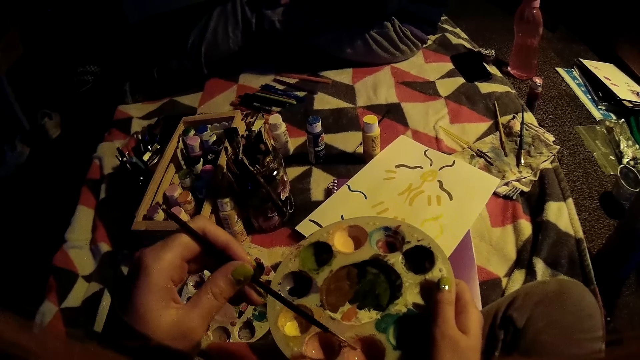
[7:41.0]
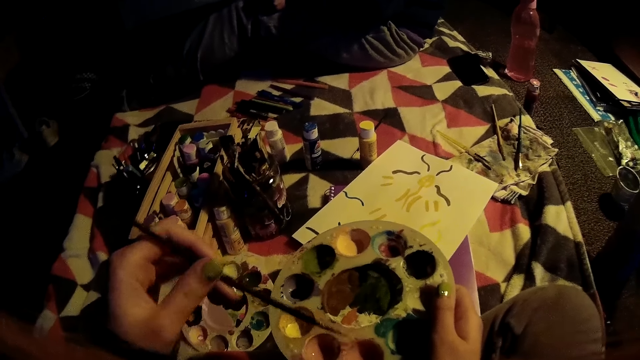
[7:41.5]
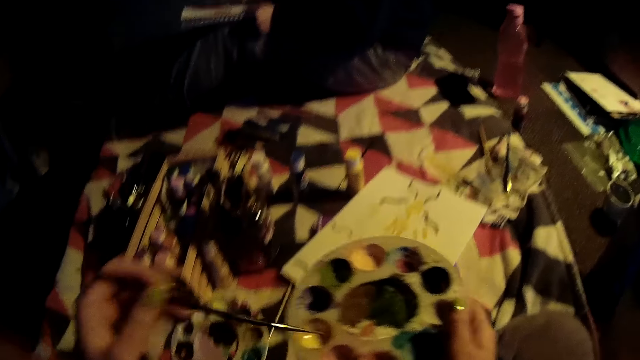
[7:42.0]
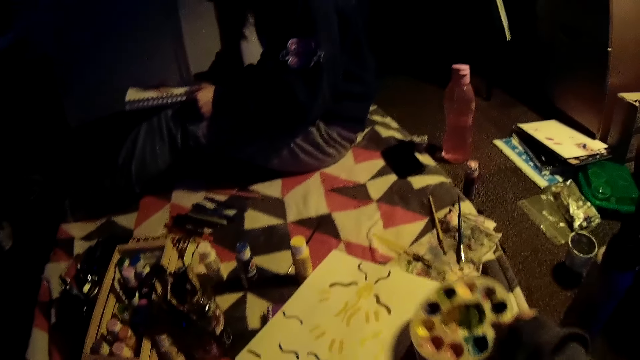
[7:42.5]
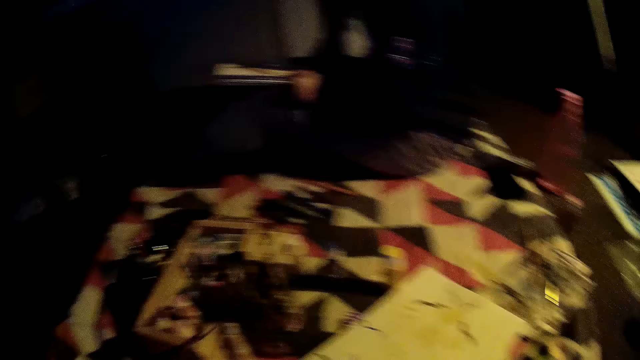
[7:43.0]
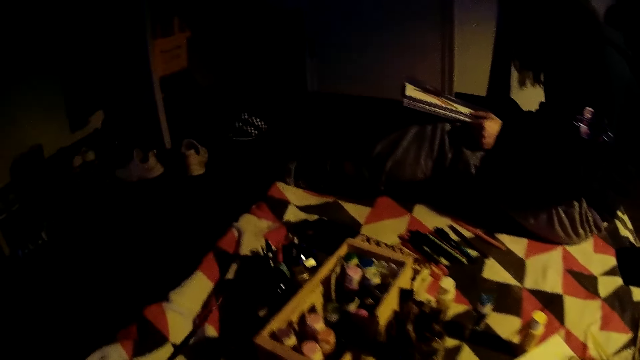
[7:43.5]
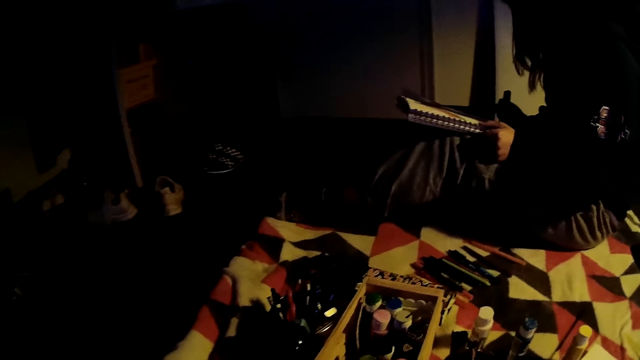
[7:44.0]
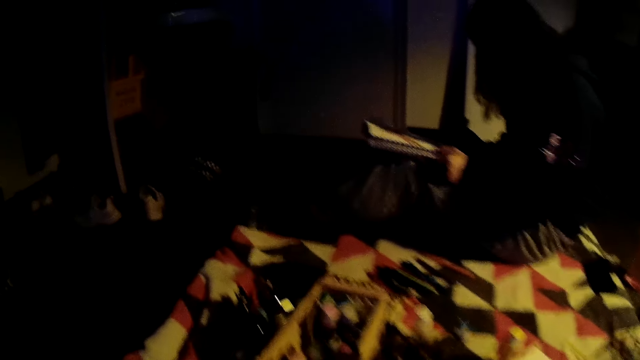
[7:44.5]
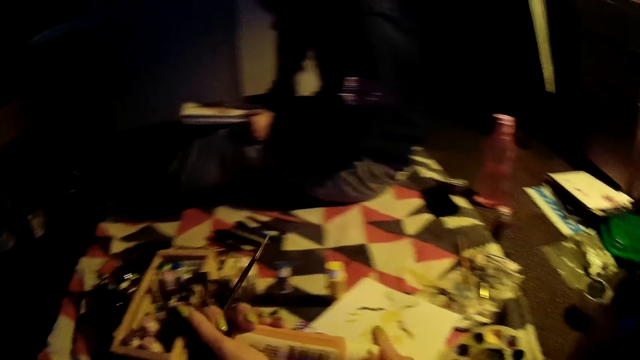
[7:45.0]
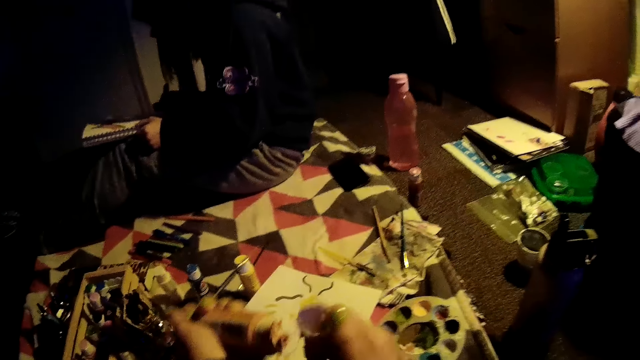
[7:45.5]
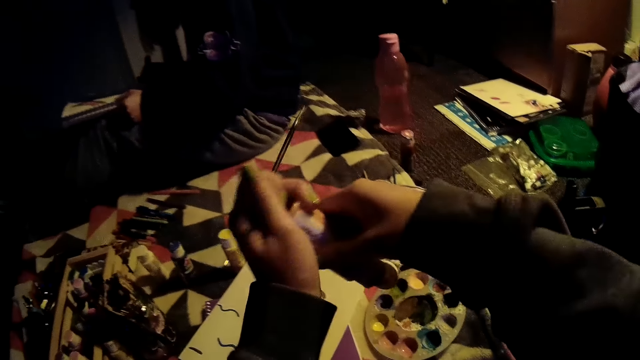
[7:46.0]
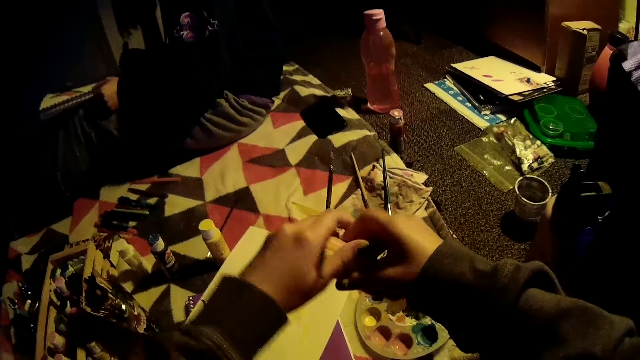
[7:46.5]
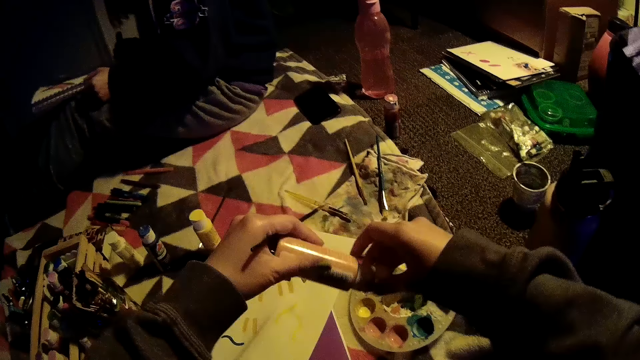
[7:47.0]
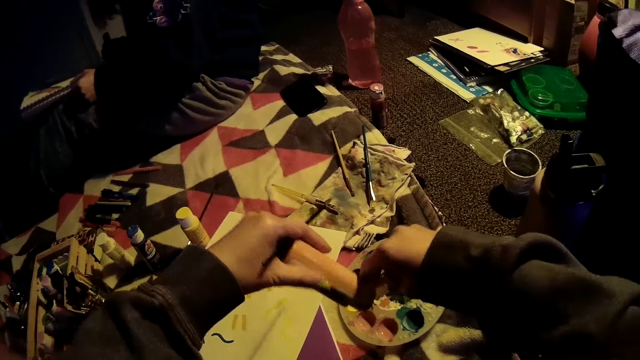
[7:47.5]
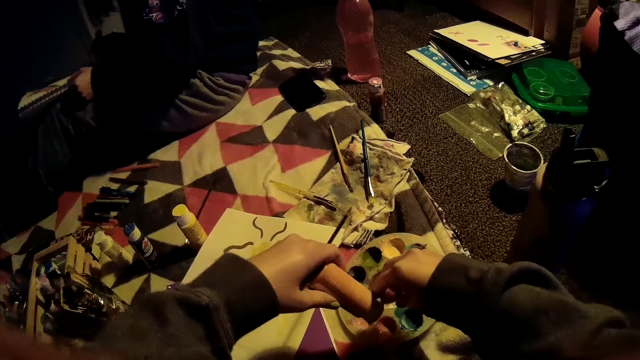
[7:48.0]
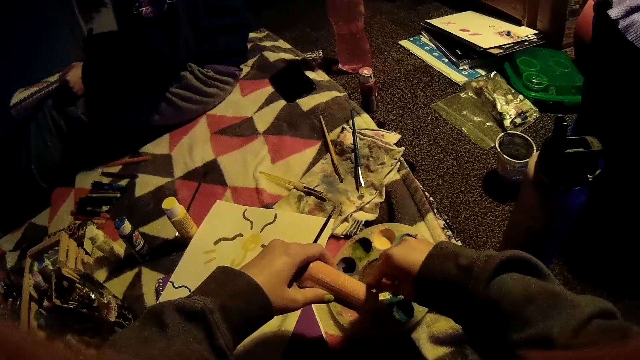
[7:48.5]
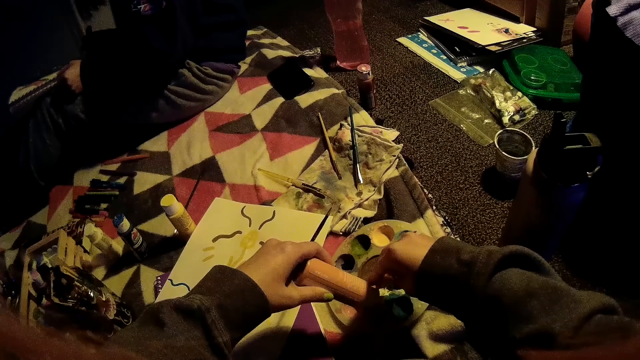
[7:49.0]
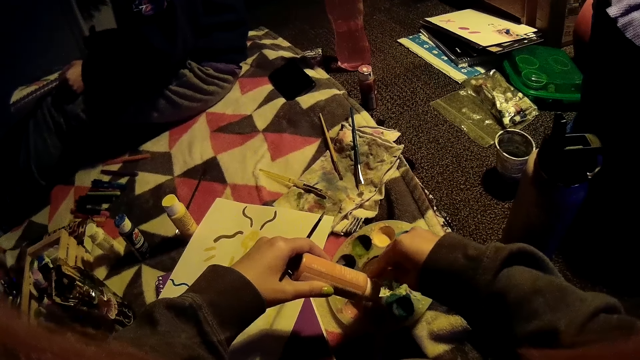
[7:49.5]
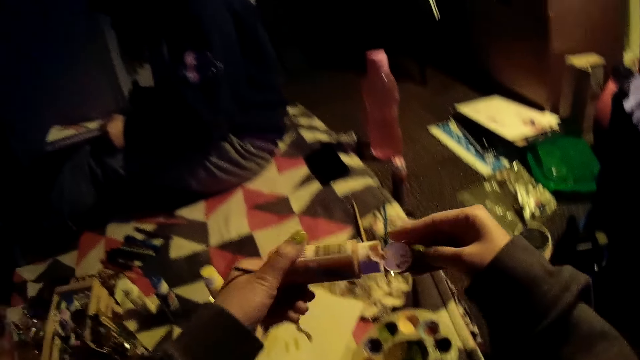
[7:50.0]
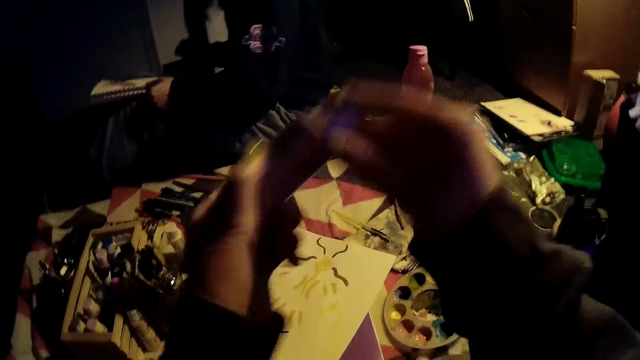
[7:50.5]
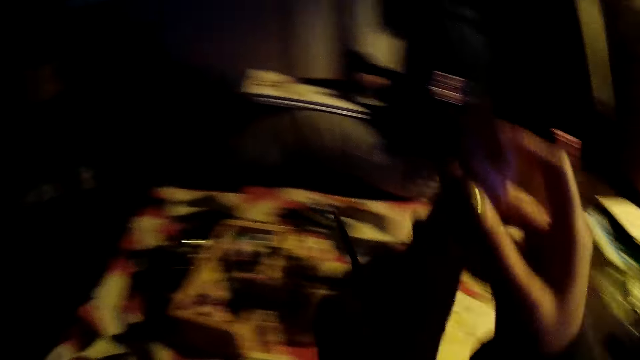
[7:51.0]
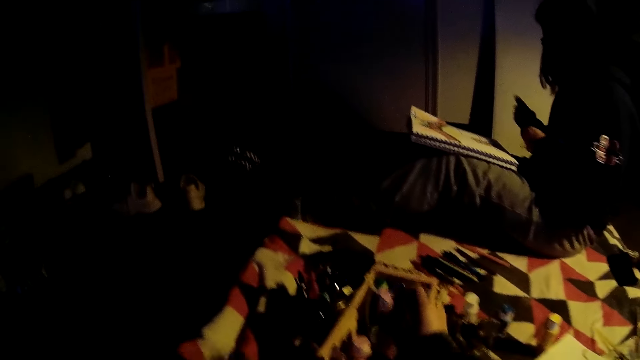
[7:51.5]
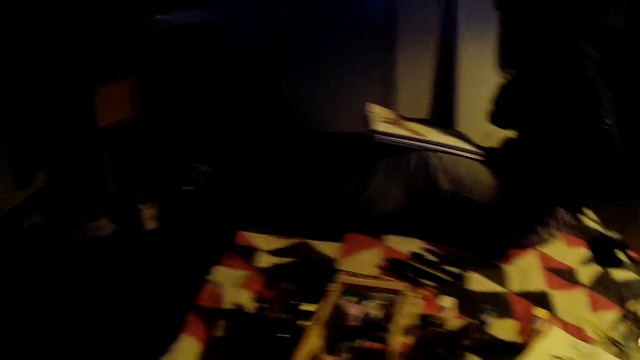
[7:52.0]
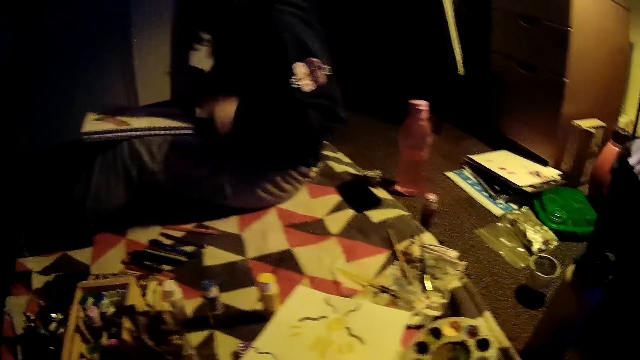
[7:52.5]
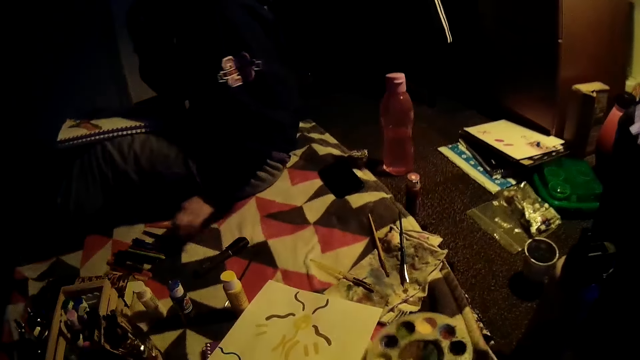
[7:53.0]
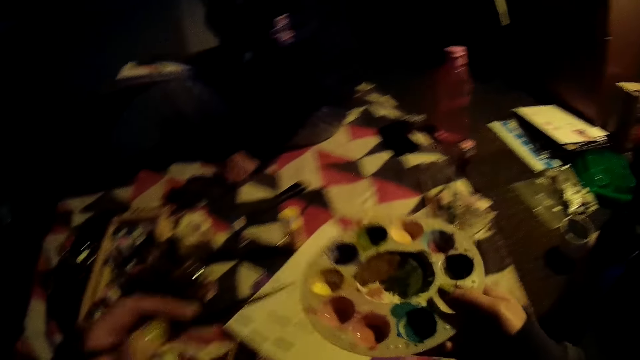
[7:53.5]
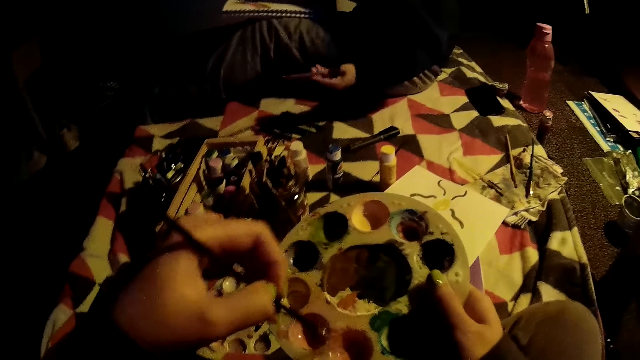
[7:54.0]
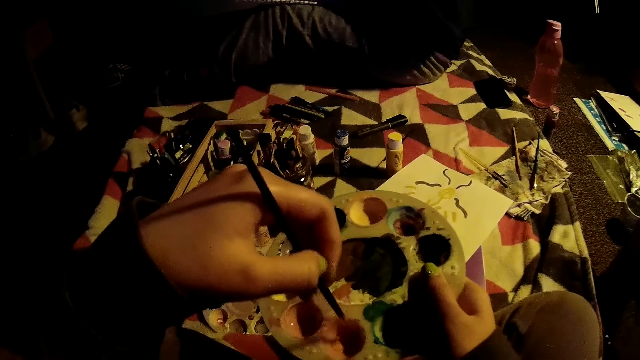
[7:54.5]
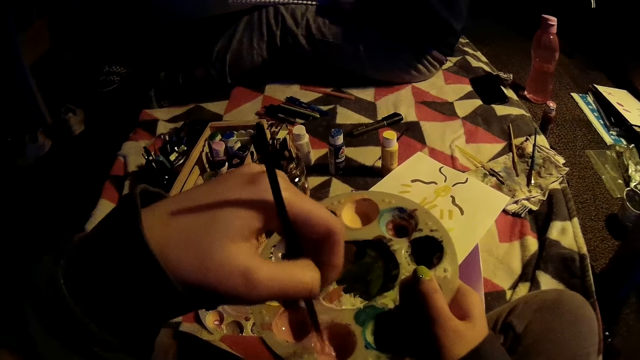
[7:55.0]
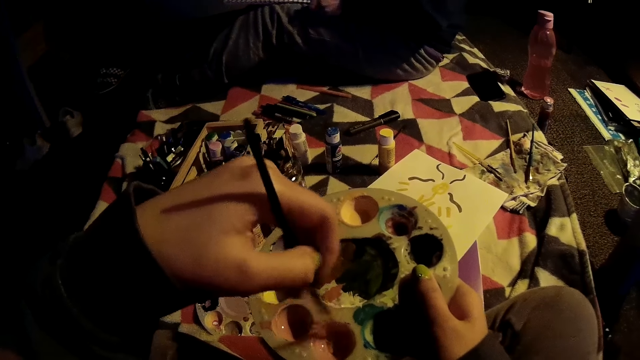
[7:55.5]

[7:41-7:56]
The camera wearer drops the paint palette on the mattress with her right hand. She picks up a paint plastic from a paint box with her right hand. She opens the paint plastic with her right hand. She squishes the paint plastic into the paint palette with her left hand. She closes the paint plastic with her right hand. She places the paint plastic into the paint box with her right hand. A woman drops a marker on the mattress with her left hand. The camera wearer picks up the paint palette from the mattress with her right hand. She mixes colors. She dips the paint brush into the paint palette with her left hand.

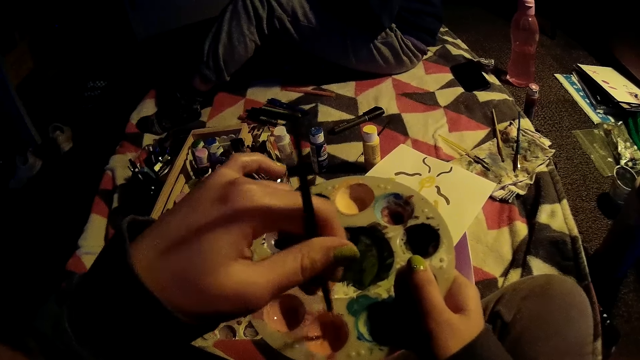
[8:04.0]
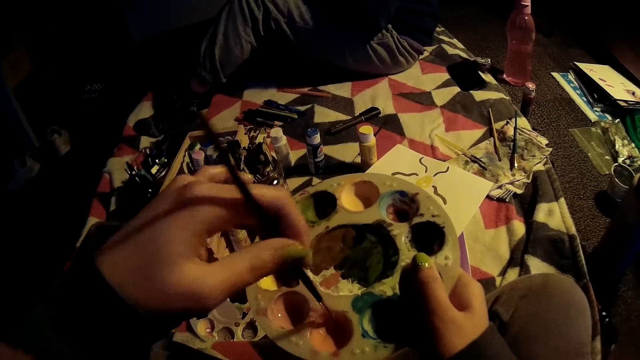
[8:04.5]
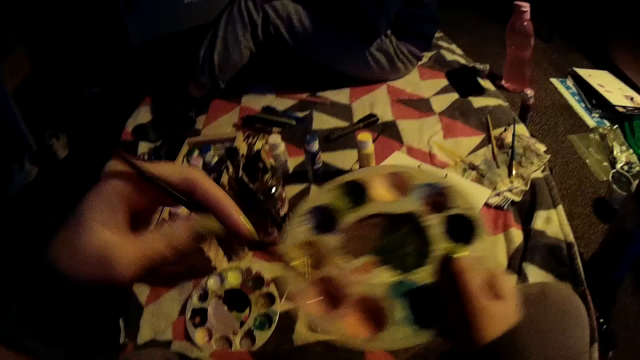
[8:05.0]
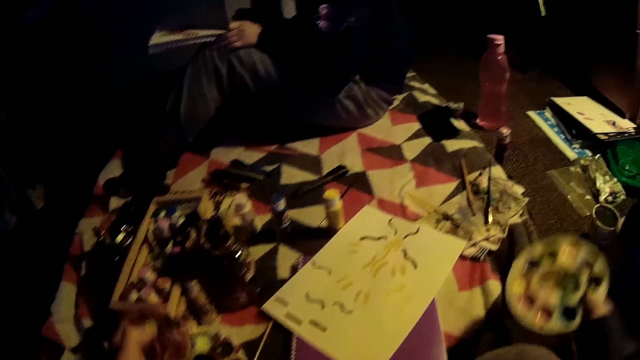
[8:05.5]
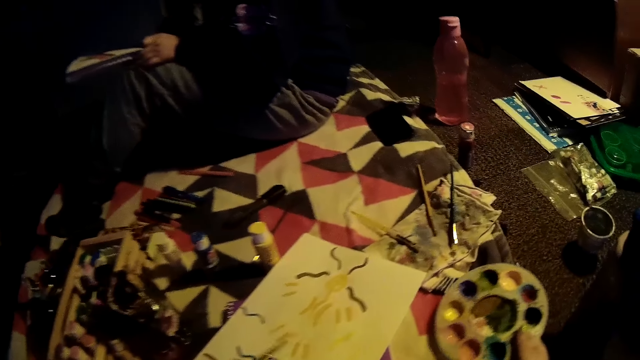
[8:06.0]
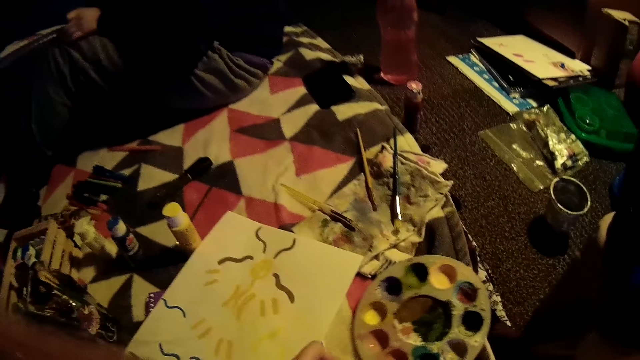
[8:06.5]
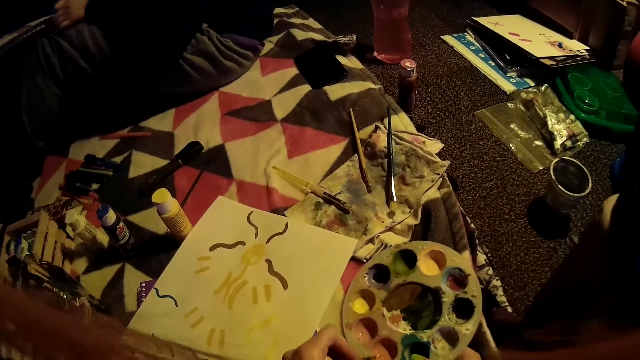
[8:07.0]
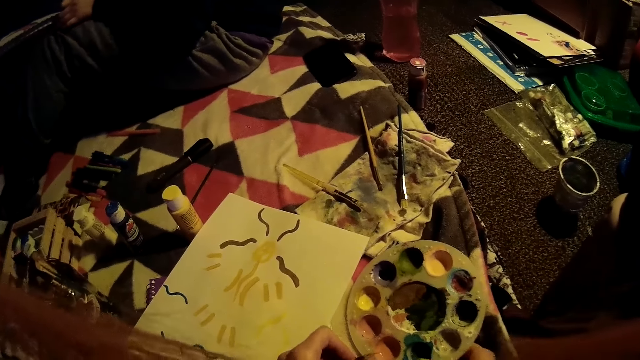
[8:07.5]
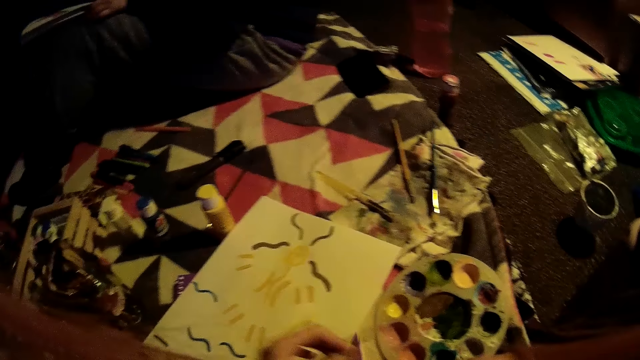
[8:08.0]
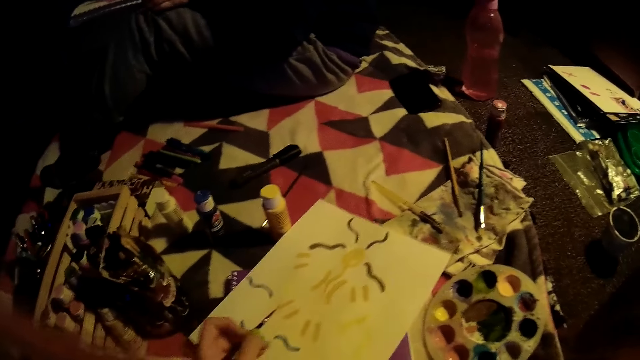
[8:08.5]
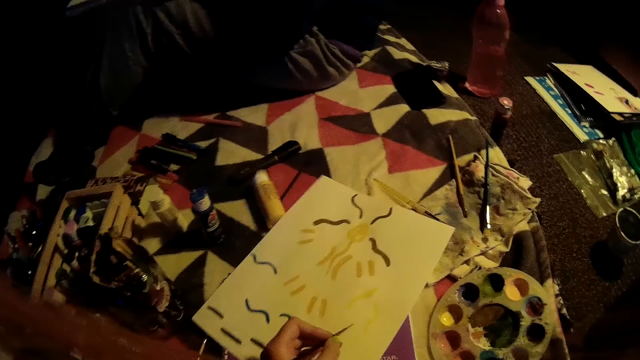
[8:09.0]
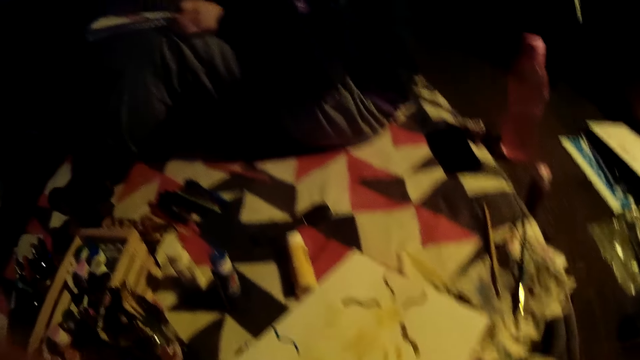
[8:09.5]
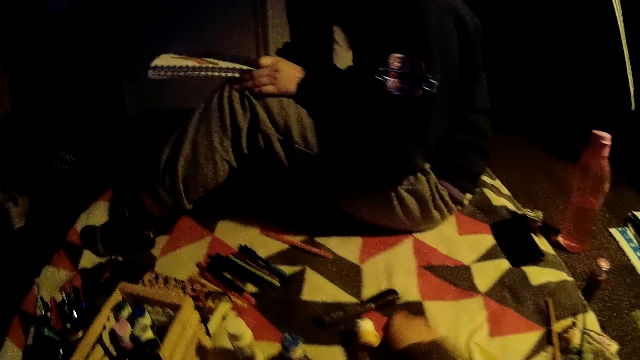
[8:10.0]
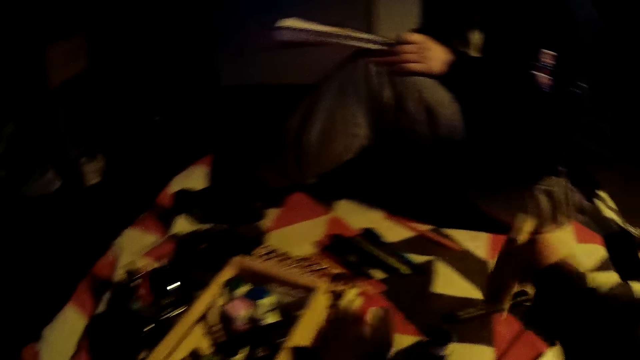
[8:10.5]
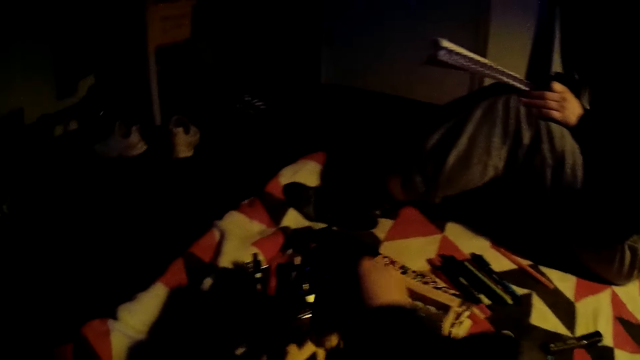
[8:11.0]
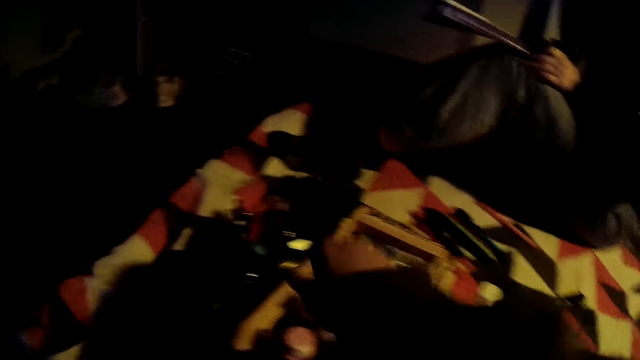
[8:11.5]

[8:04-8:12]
The camera wearer dips the paintbrush in paint. She drops the paint palette on the mattress with her right hand. She picks up paint. She draws on the paper with her left hand. She puts a plastic from the mattress into the paint box with her right hand.
